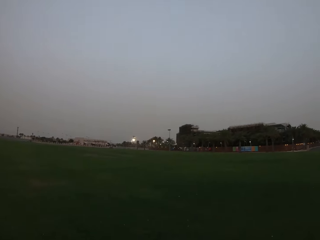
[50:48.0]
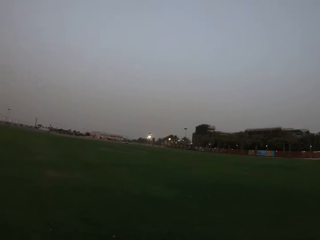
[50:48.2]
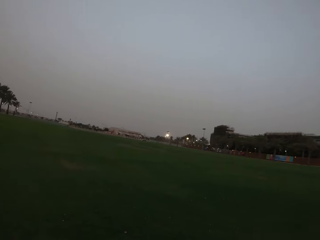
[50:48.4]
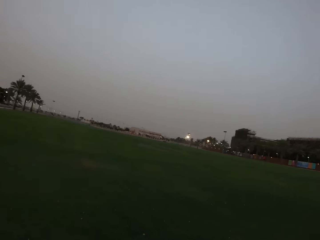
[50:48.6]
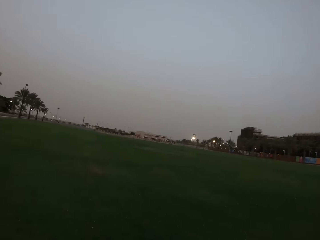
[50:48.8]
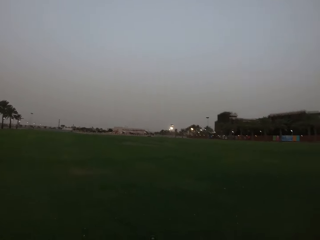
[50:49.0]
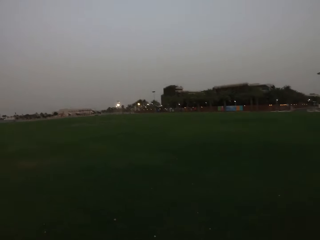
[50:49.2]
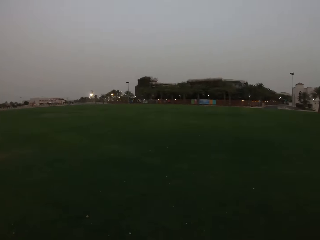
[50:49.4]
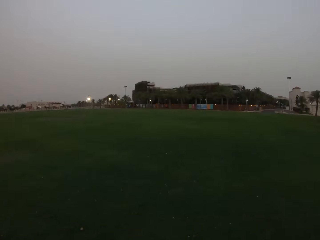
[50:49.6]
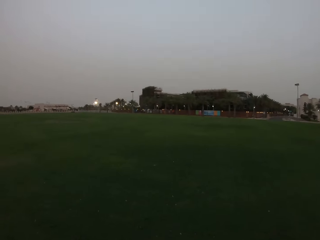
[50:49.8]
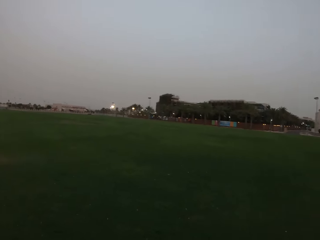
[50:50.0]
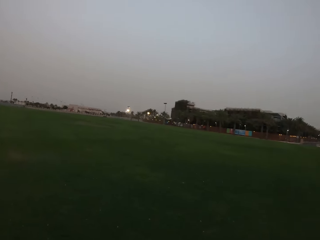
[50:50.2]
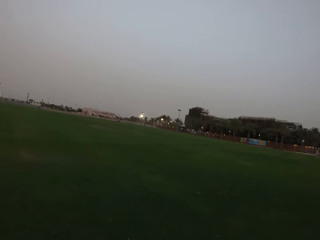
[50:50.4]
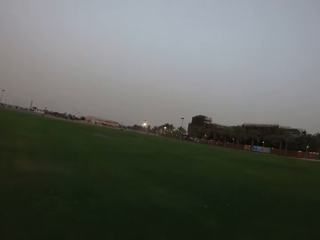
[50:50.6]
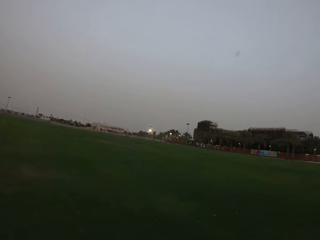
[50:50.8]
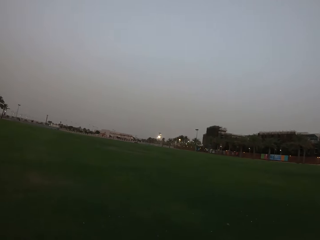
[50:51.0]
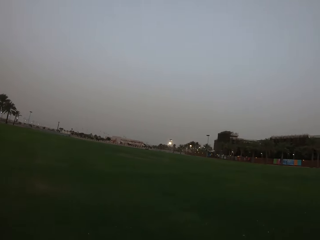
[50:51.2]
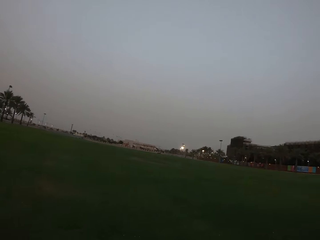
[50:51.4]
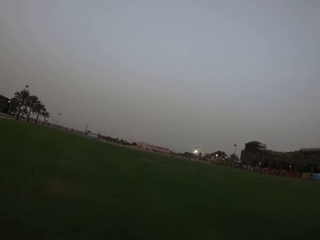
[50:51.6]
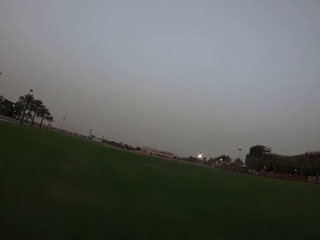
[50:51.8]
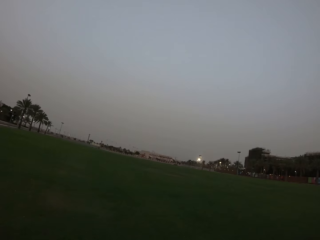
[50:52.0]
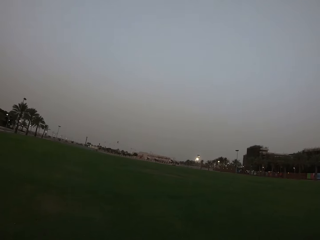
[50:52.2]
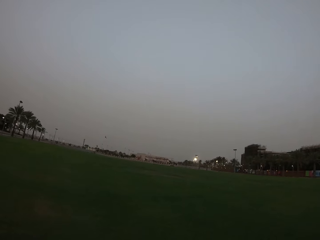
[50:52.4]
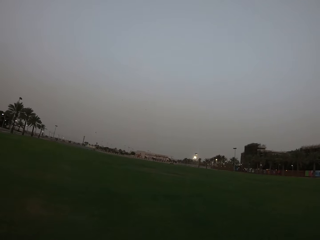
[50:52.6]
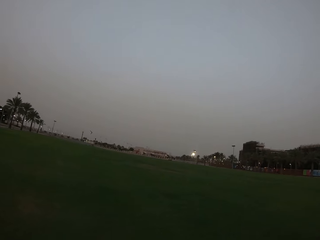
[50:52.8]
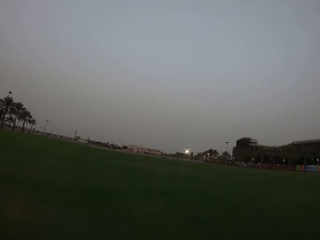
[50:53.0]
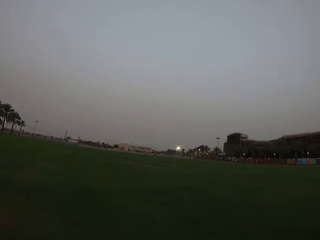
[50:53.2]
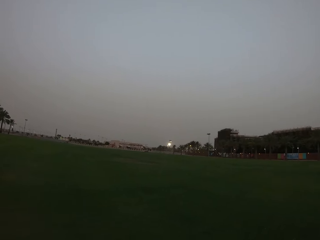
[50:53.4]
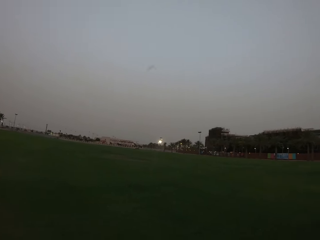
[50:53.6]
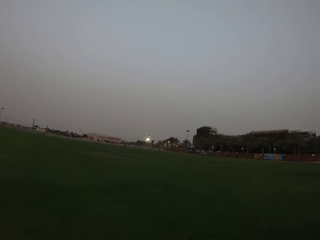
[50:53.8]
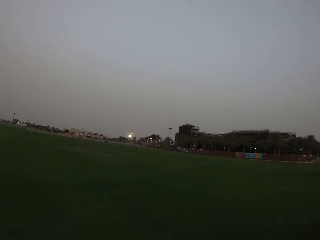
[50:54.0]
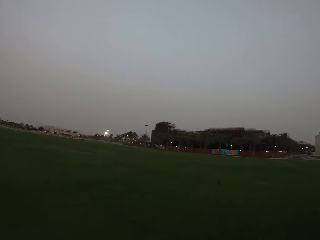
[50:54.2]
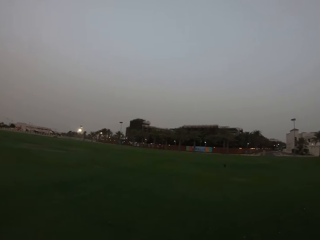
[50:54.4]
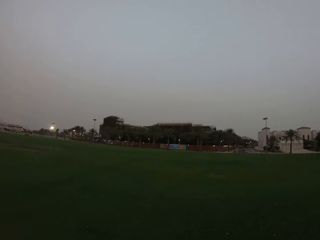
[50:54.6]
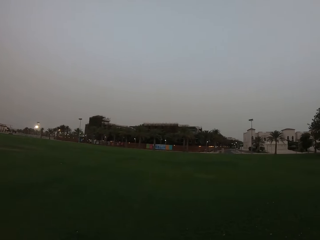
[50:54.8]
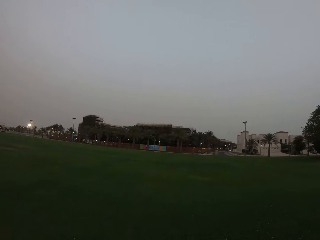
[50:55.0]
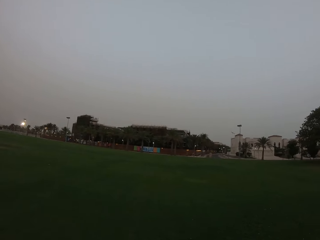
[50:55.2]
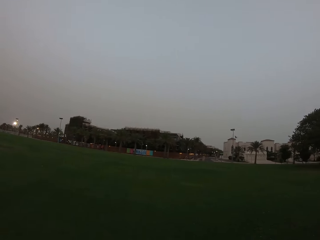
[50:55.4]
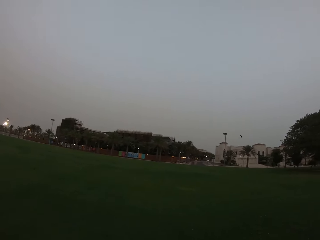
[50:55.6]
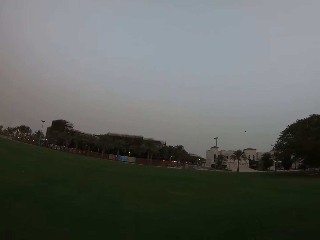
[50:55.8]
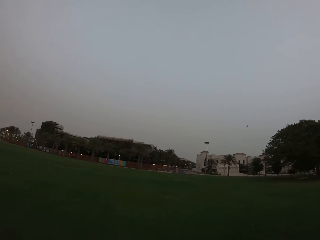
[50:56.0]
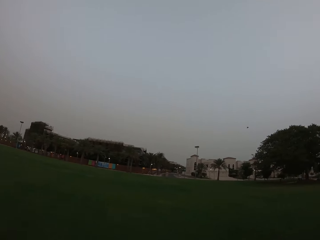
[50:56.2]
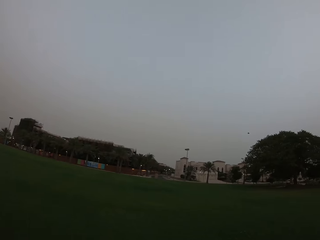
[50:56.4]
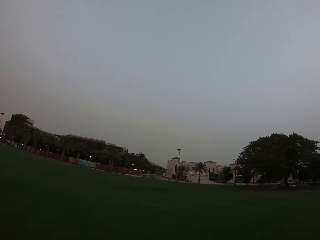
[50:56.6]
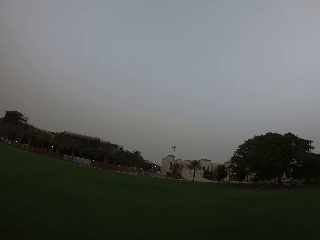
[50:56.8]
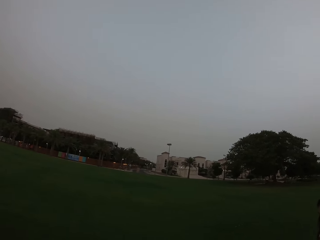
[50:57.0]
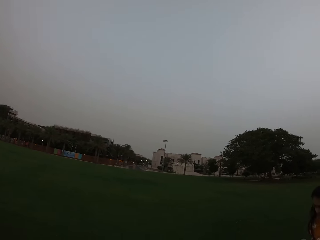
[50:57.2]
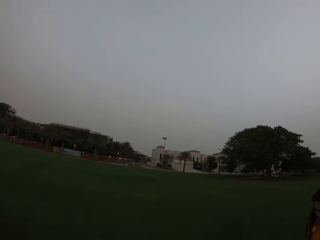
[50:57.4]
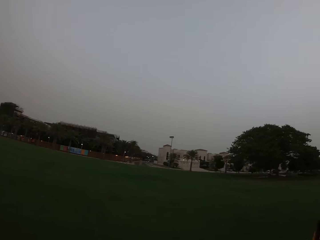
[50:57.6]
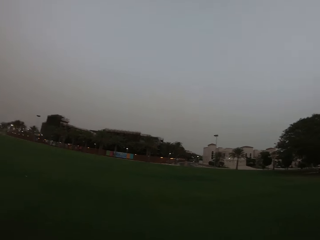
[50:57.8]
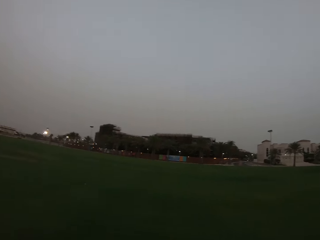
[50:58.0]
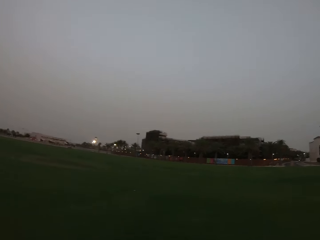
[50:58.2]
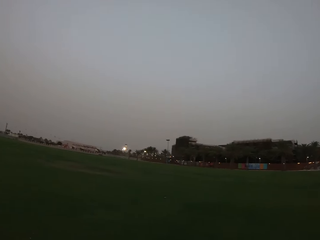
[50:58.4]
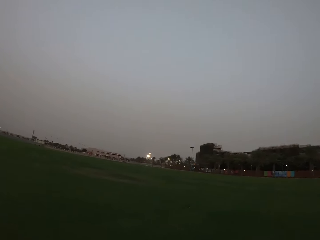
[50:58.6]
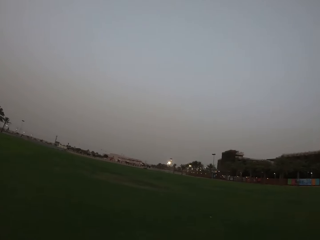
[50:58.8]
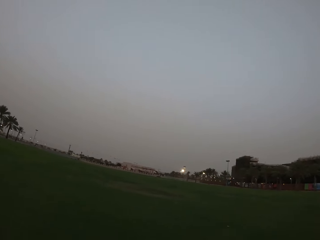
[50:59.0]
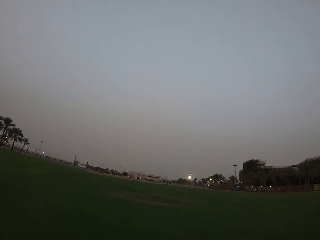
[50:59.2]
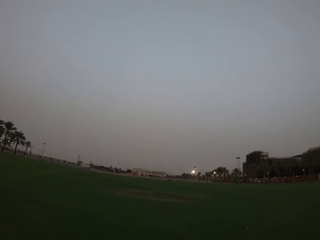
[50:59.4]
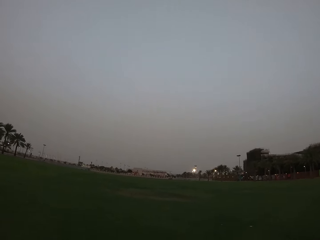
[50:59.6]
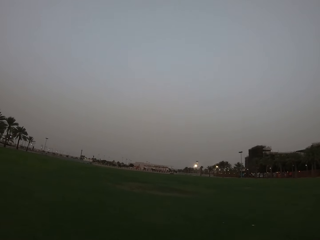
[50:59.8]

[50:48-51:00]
The camera wearer walks around. They look around.

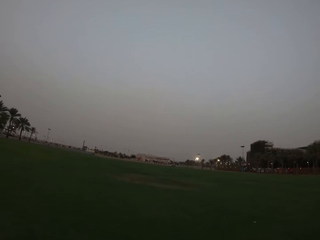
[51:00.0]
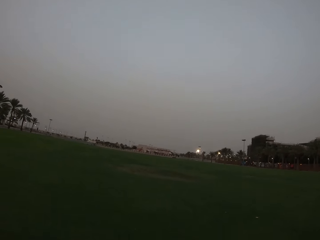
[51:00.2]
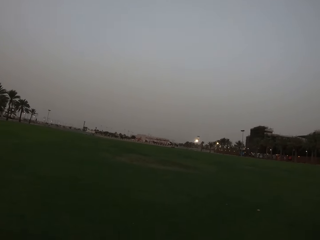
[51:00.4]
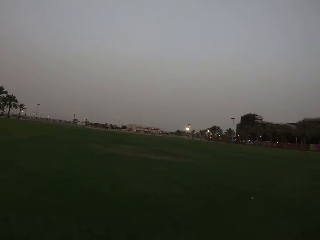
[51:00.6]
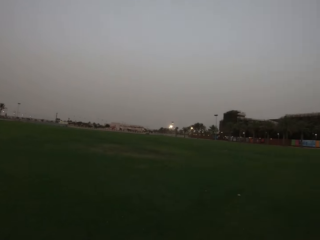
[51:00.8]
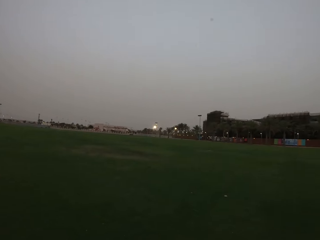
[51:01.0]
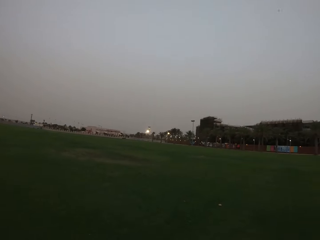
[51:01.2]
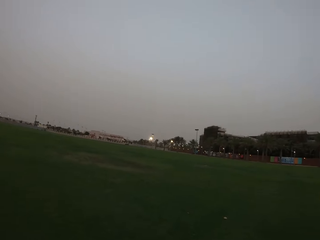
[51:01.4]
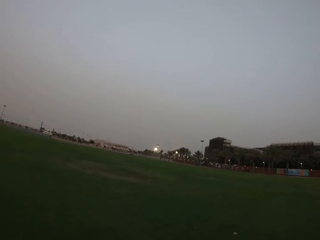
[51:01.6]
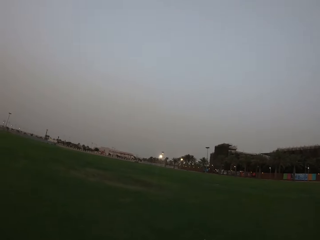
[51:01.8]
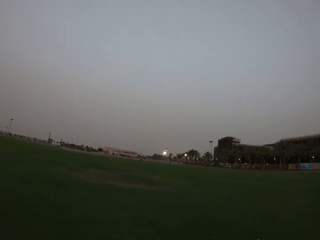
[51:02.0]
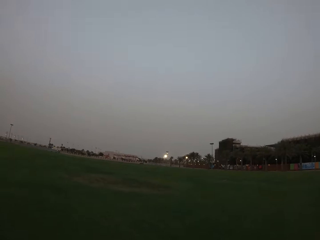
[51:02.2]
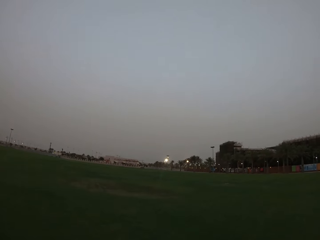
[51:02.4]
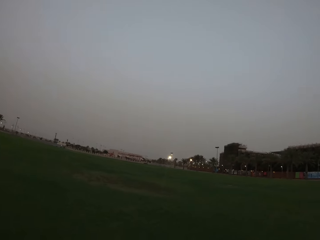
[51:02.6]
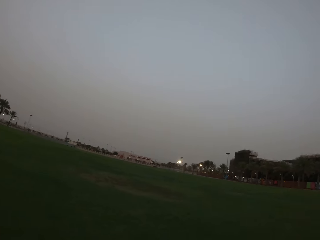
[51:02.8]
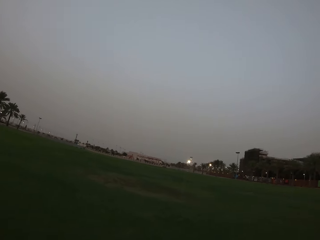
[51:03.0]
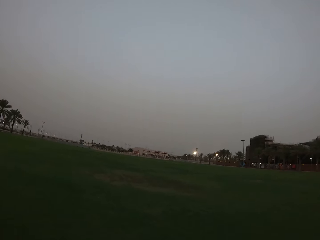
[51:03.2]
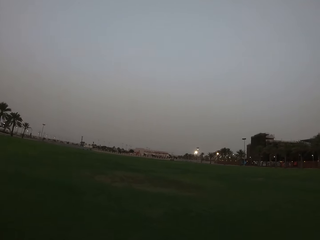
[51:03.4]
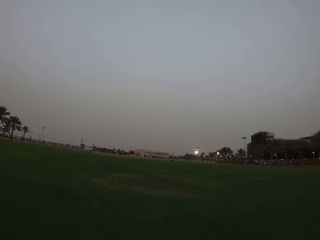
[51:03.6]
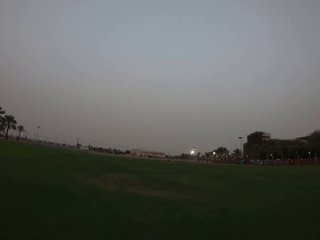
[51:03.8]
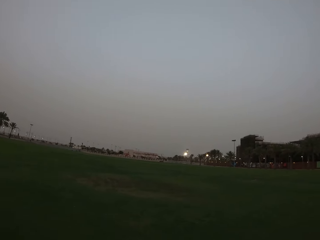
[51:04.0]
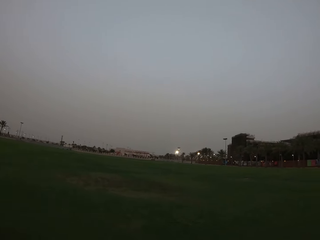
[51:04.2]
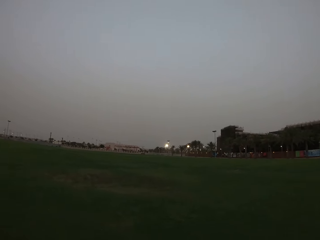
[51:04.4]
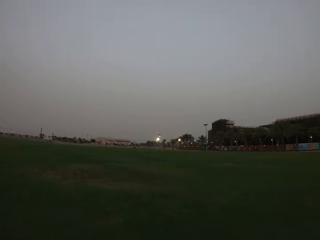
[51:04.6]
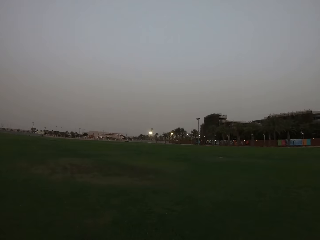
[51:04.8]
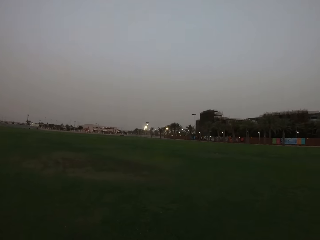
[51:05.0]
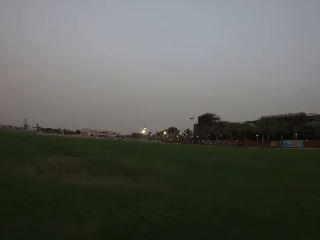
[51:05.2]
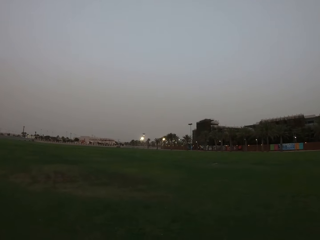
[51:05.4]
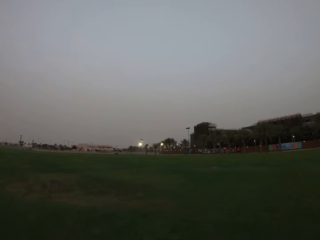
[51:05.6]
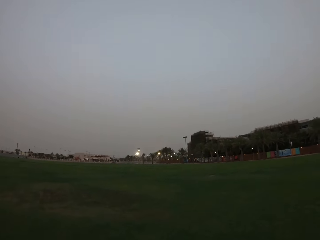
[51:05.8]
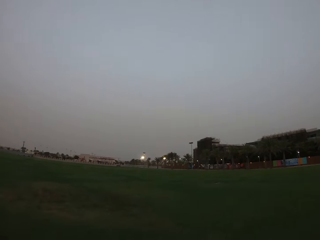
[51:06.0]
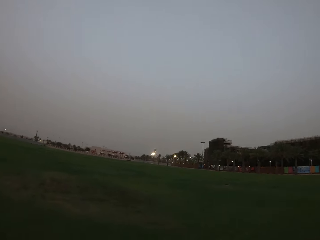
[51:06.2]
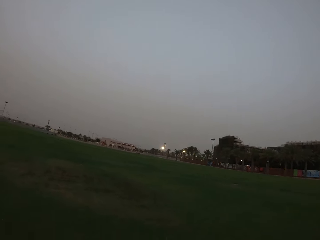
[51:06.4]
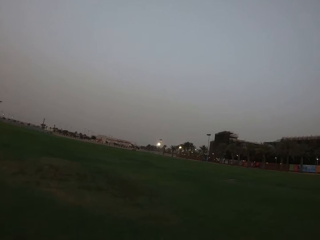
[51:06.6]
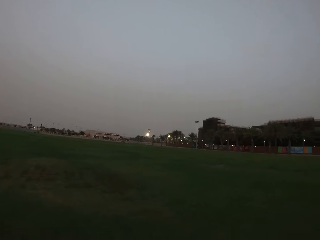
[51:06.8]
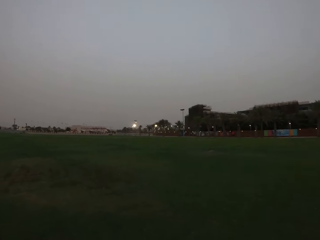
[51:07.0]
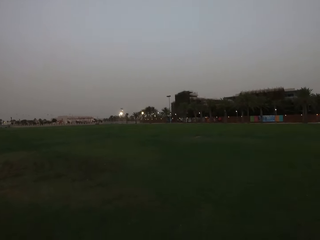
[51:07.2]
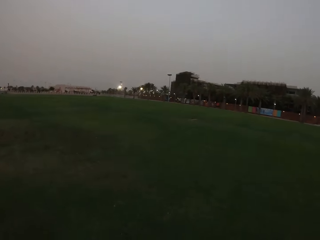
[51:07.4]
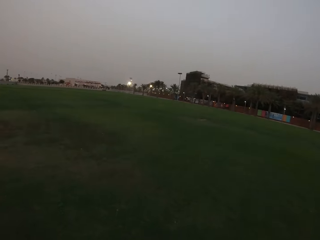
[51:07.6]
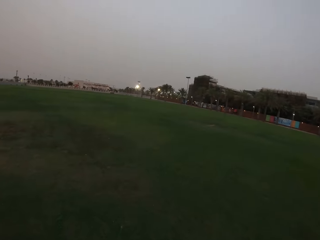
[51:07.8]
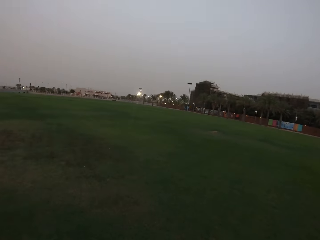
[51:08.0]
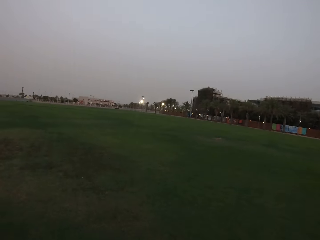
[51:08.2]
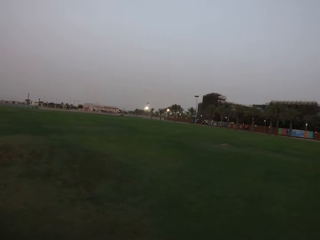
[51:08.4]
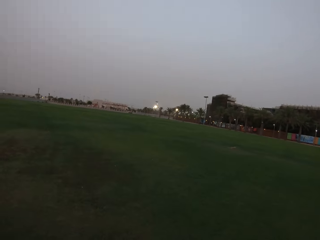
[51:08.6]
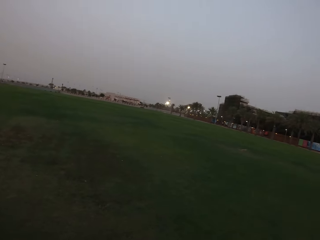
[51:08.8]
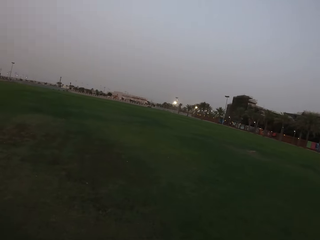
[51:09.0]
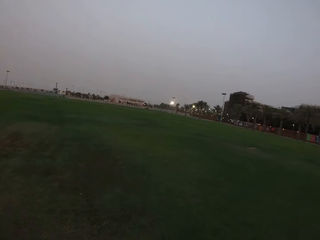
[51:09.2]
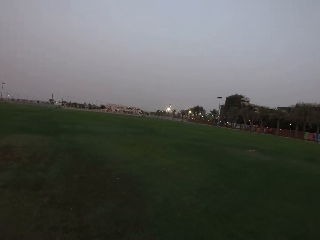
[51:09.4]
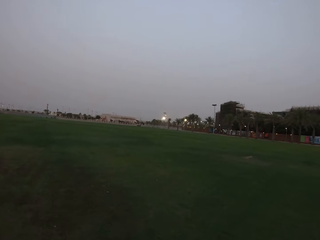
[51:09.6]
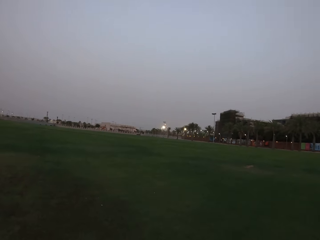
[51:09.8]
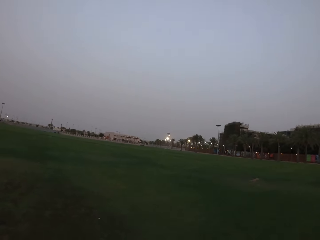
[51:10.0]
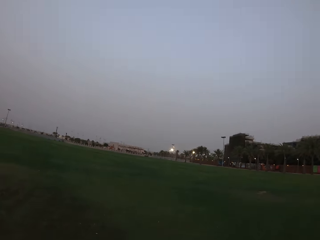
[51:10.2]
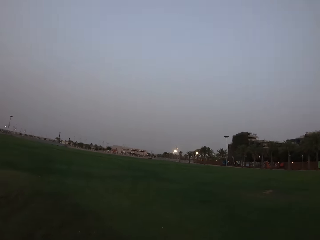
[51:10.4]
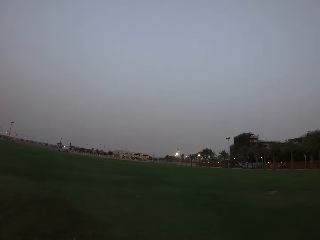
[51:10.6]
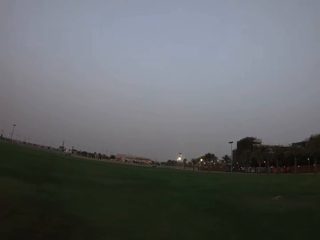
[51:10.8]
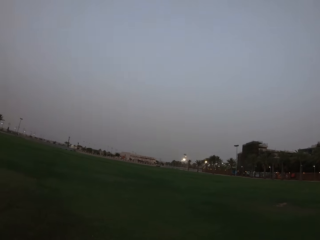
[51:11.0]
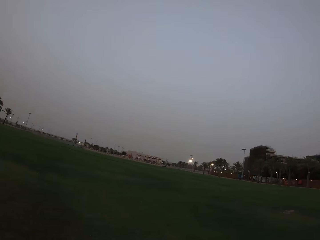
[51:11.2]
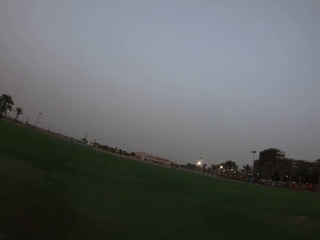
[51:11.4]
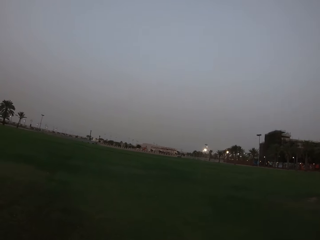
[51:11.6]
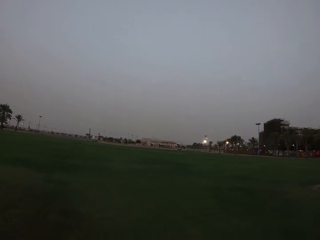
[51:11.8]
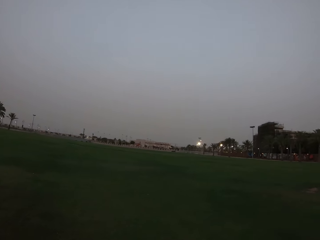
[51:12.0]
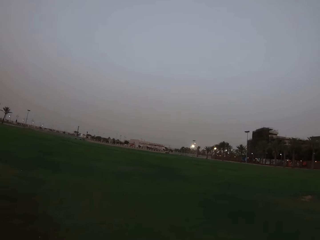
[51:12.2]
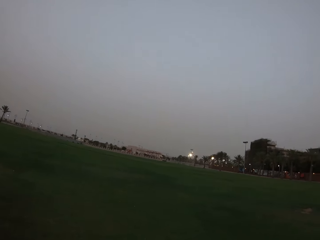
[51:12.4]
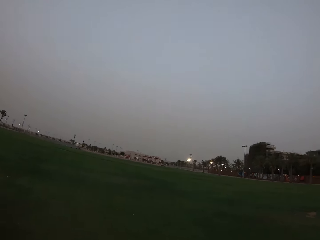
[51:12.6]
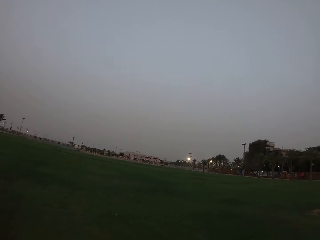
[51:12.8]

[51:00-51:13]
The camera wearer walks around.
